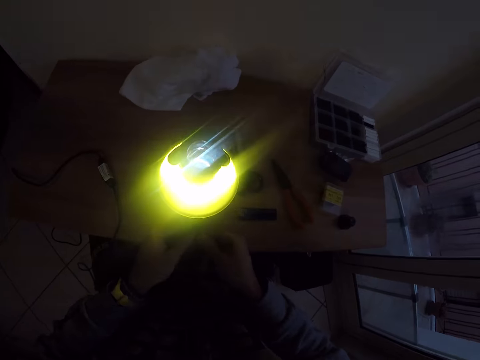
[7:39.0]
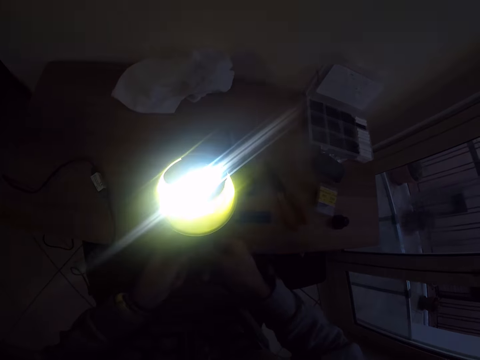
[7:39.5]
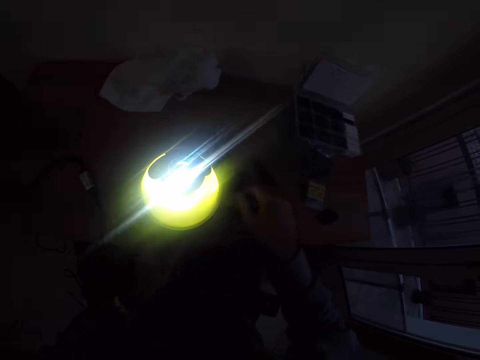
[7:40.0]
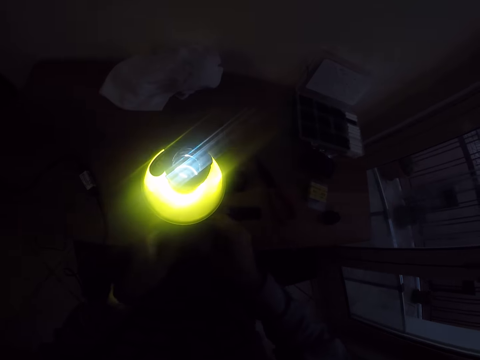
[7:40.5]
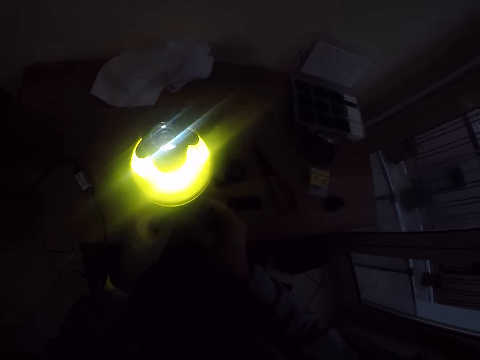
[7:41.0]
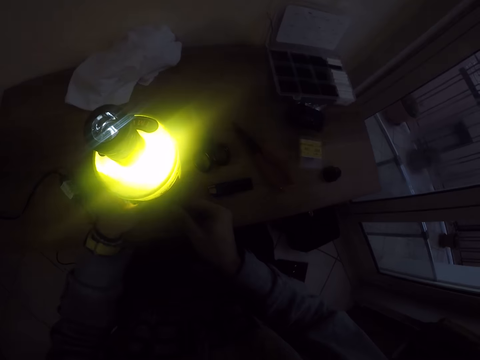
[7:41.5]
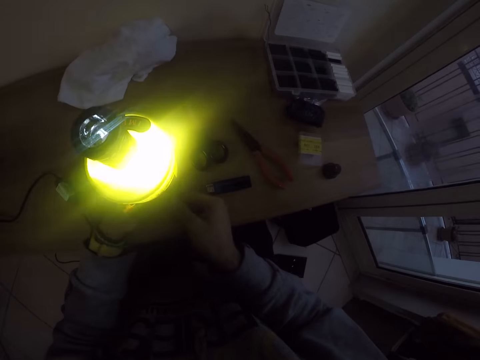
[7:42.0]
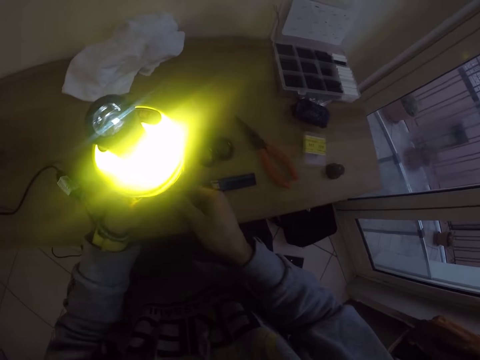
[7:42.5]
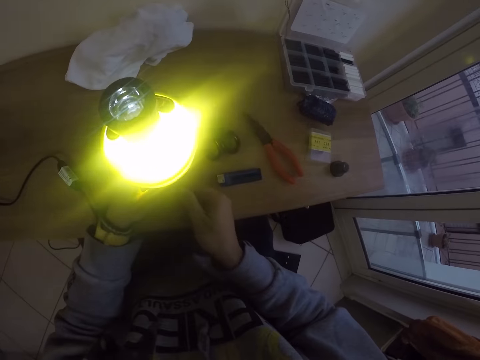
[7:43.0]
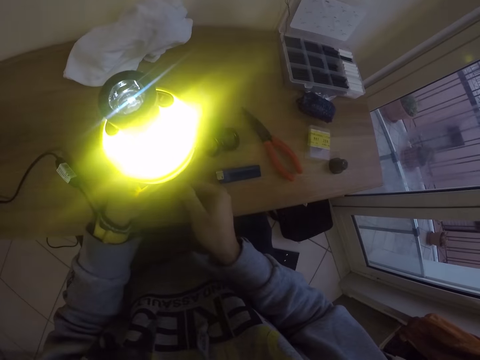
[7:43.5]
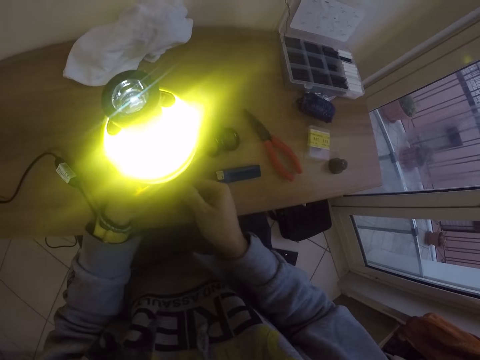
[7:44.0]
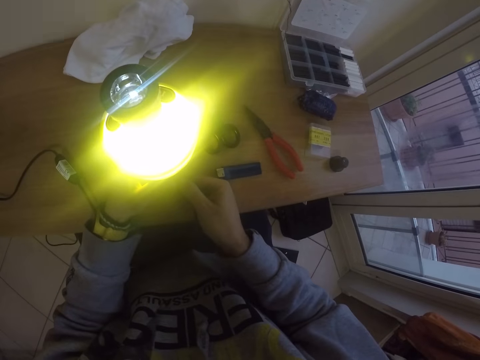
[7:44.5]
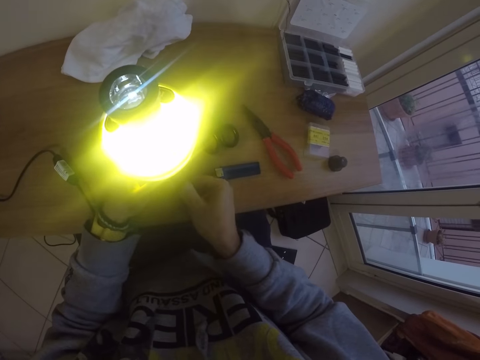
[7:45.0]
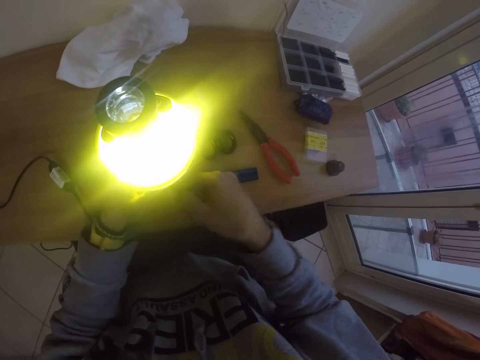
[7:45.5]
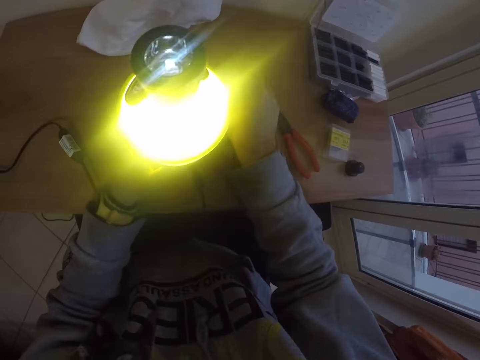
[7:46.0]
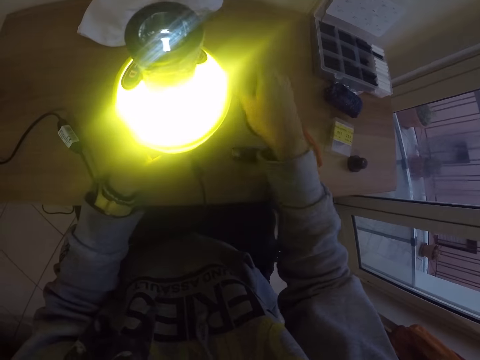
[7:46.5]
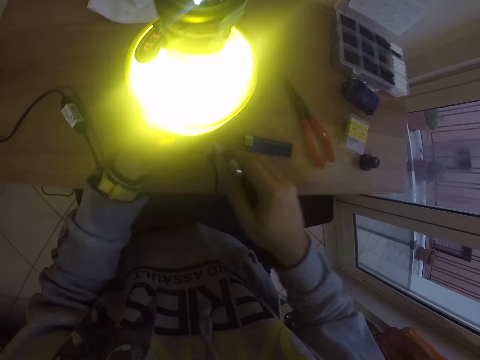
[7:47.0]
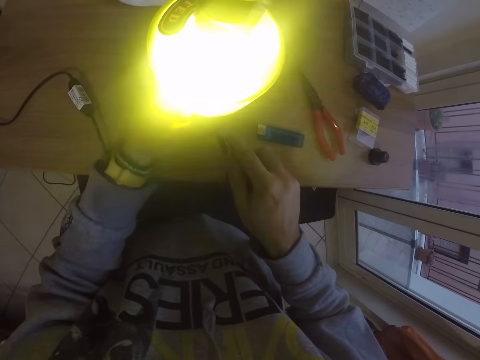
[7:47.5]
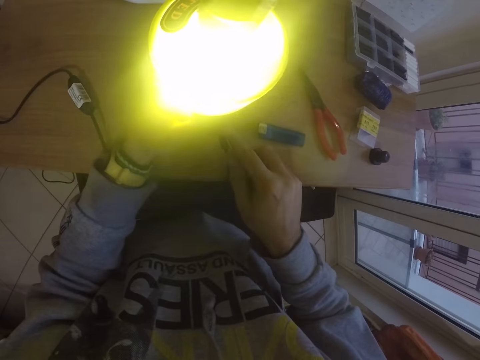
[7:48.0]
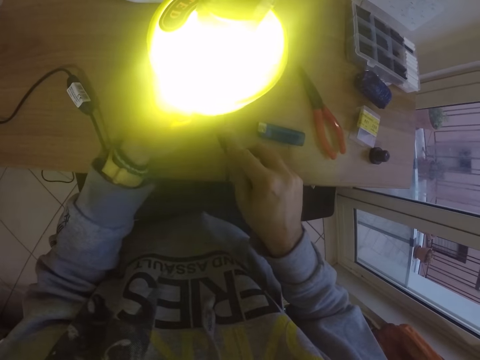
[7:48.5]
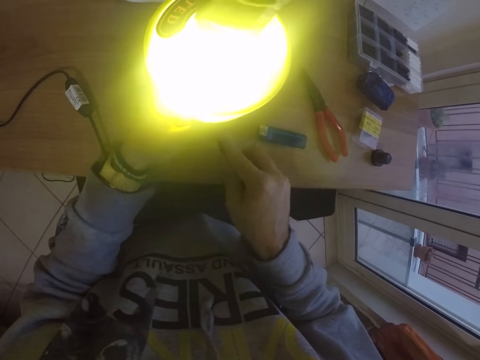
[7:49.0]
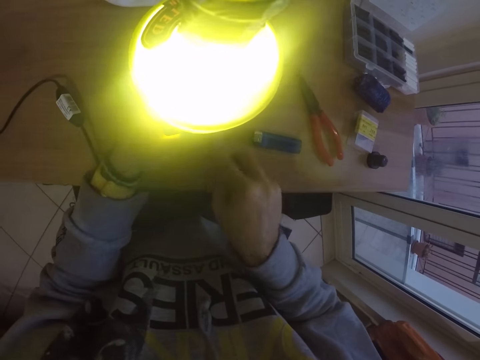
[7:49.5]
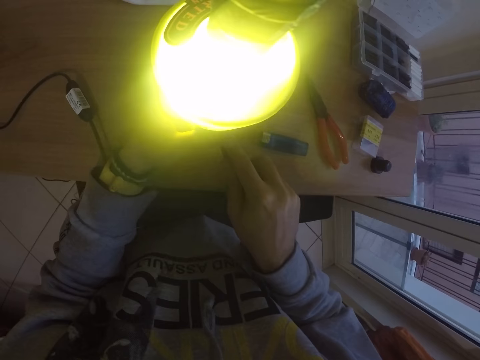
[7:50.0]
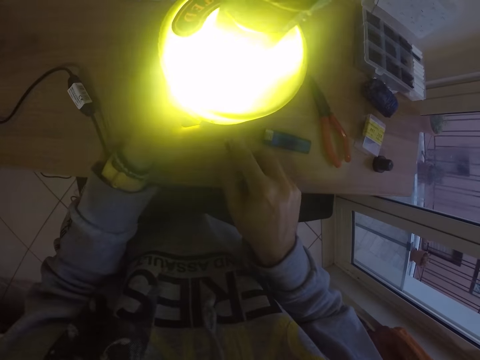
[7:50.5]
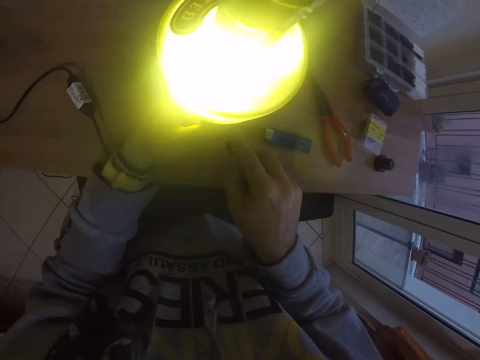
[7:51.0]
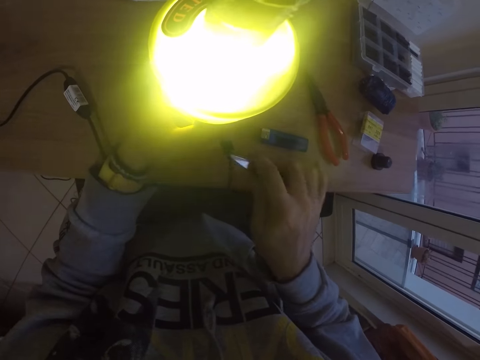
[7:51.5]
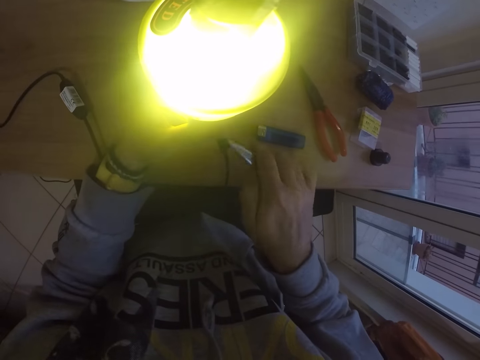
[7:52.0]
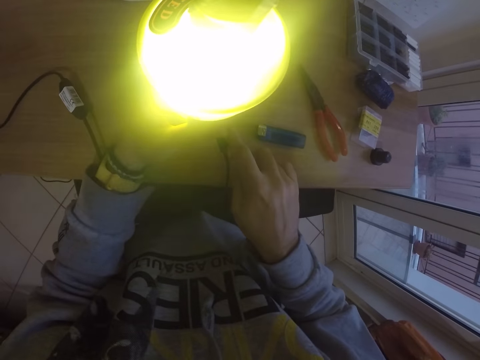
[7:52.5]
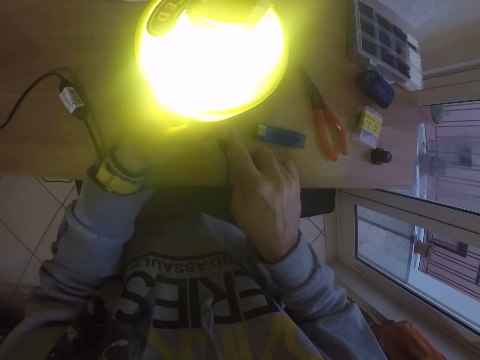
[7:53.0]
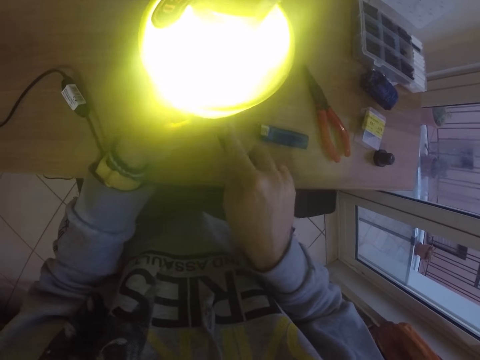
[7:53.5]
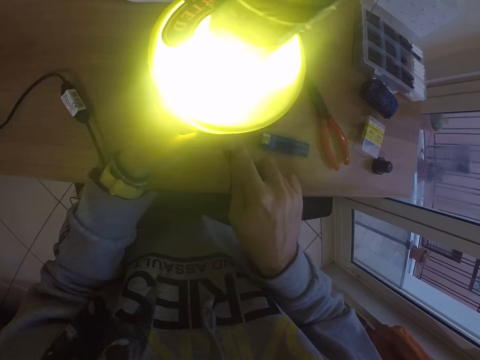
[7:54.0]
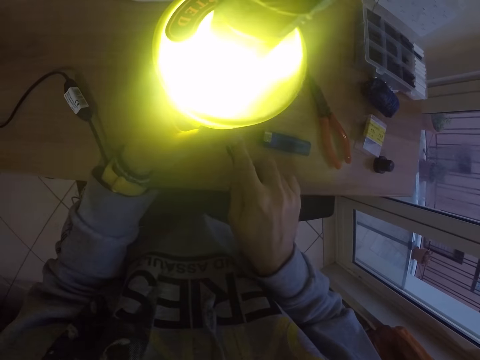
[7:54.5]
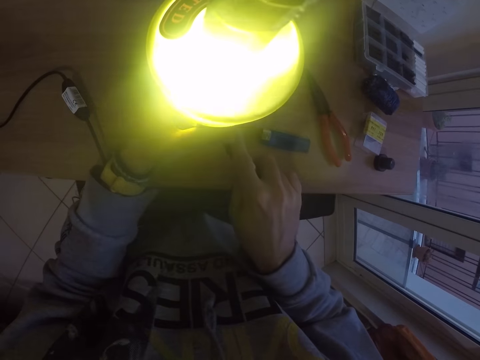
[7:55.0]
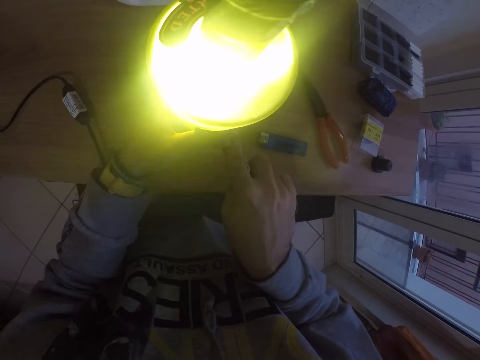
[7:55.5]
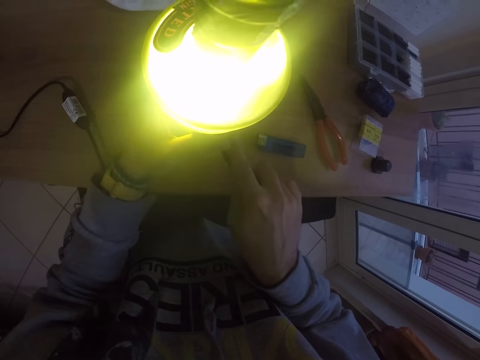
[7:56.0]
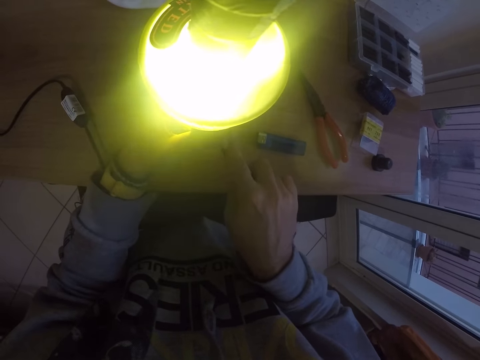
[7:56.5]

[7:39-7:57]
The camera wearer removes his hand from the cable. He fixes the cable. He holds the bottle lamp on the desk with his left hand. He pushes the cable inside the bottle lamp with his right hand. He picks the pair of scissors from the desk with his right hand. He removes his hand from the lamp. He pushes the cable inside the bottle lamp with the pair of scissors in his right hand. He fixes the cable with the scissors. He moves the scissors away. He fixes the cable with the scissors.

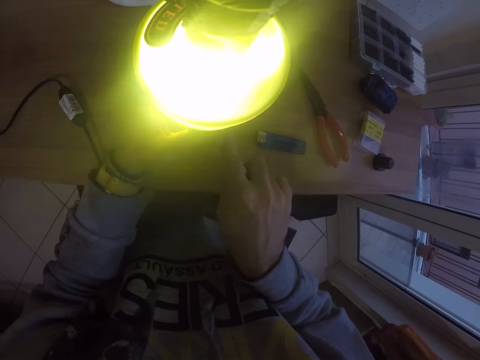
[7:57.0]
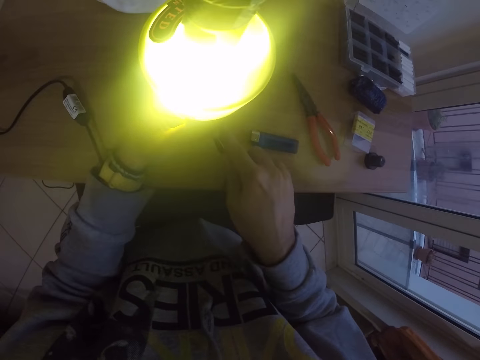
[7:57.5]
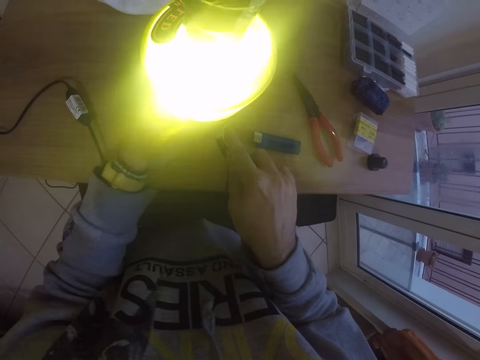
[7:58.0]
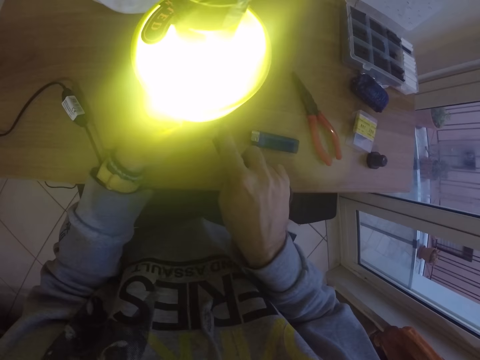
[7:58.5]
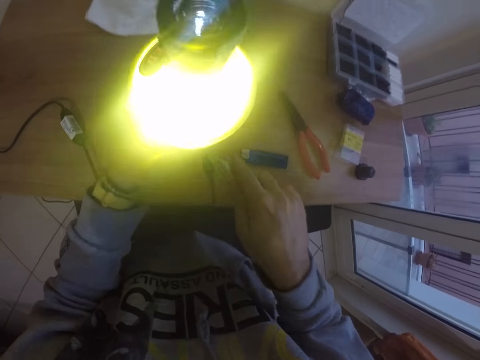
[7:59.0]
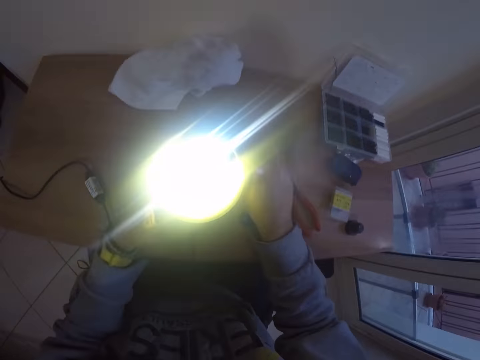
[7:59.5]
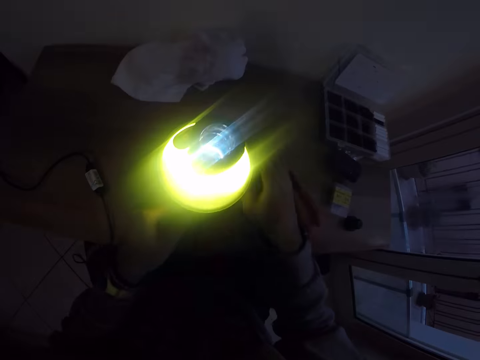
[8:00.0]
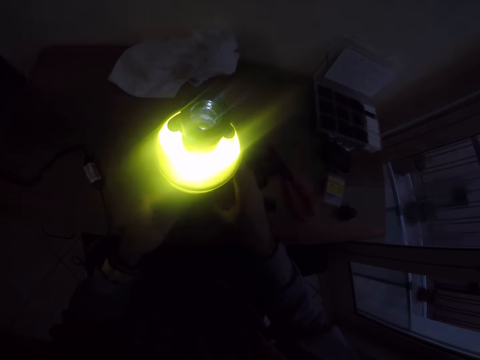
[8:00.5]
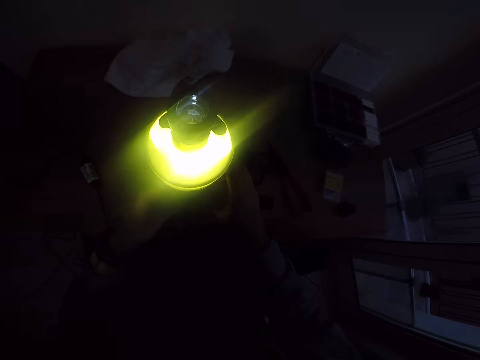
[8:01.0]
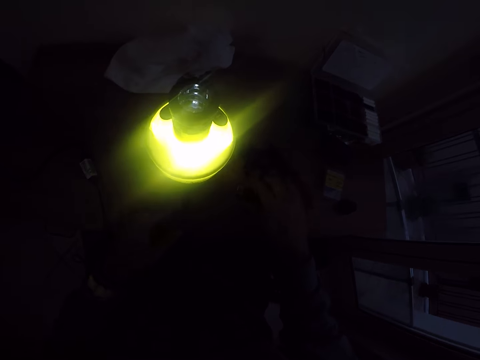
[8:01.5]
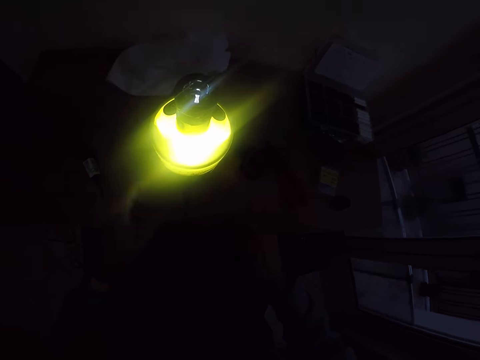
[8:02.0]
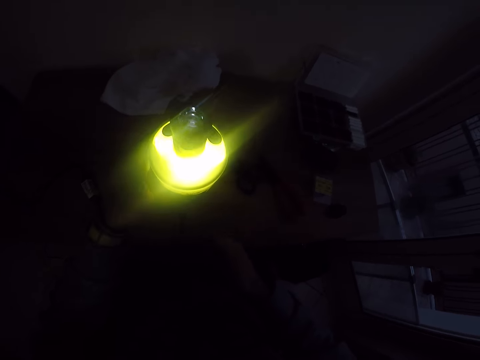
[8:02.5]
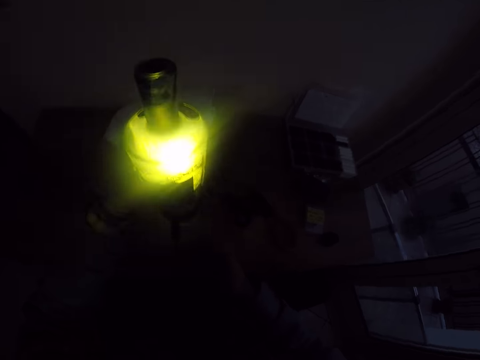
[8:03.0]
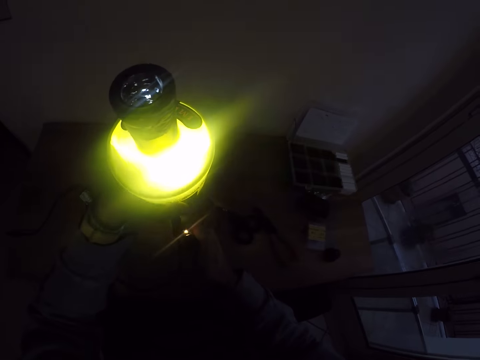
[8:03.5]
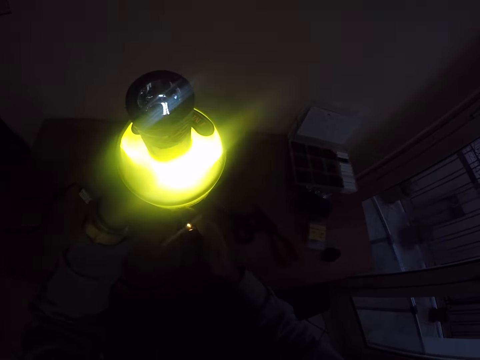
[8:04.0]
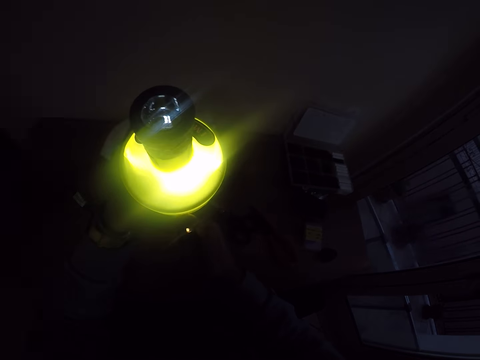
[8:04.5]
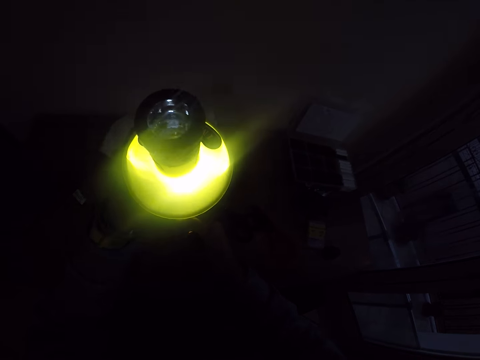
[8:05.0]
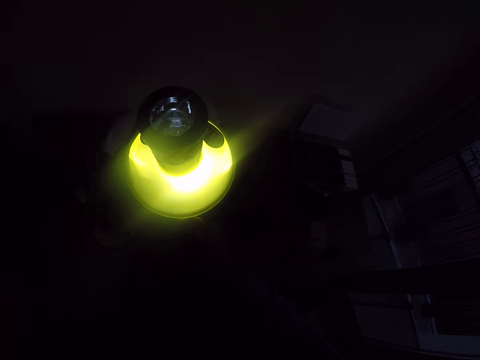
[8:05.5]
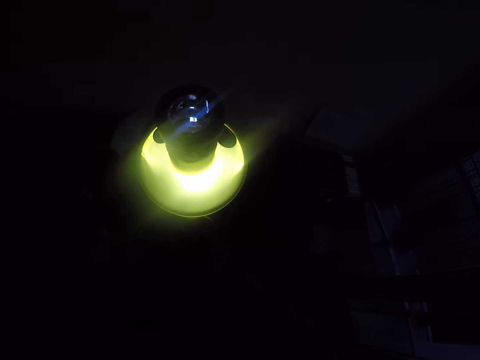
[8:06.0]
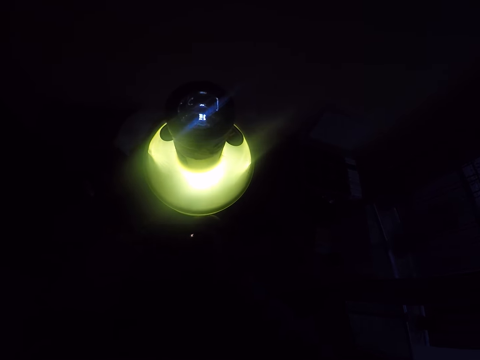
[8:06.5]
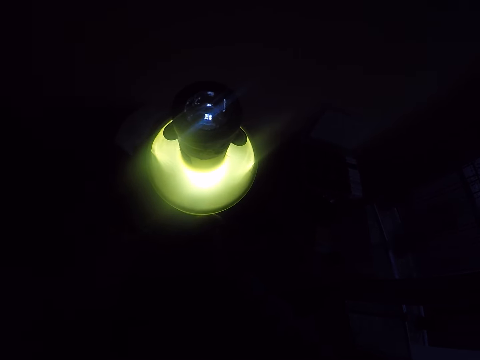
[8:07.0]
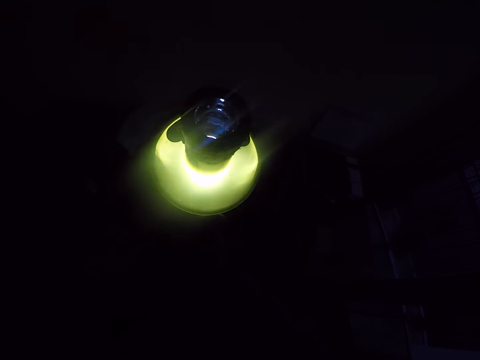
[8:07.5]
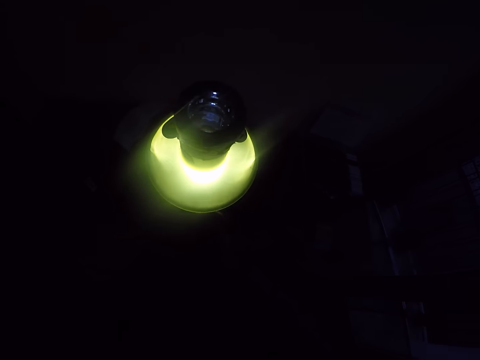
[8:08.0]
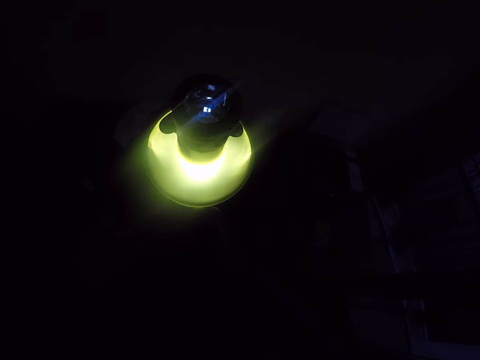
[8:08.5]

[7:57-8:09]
The camera wearer removes the scissors from the cable. He places the pair of scissors on the desk with his right hand. He holds the lamp. He picks the lighter from the desk with his right hand. He removes his hand from the lamp. He holds the lamp. He picks the bottle lamp from the desk with his left hand. He turns on the lighter under the bottle lamp with his right hand. He burns the cable.
